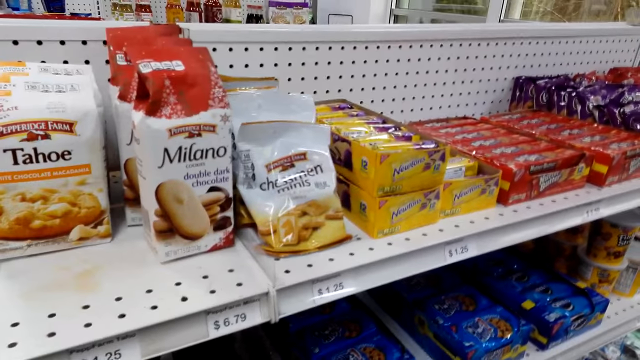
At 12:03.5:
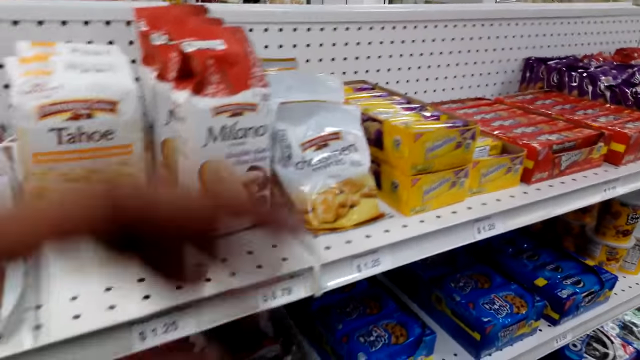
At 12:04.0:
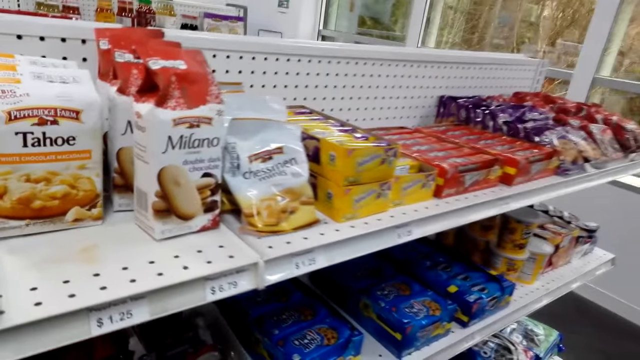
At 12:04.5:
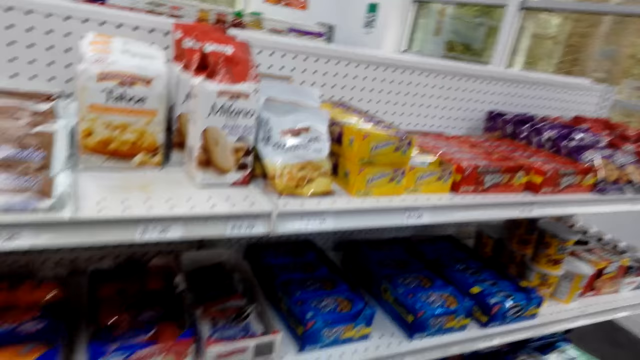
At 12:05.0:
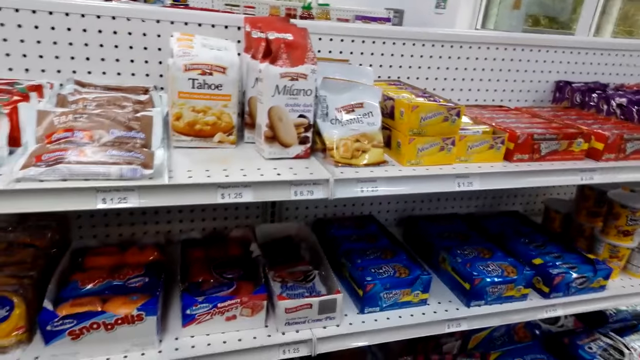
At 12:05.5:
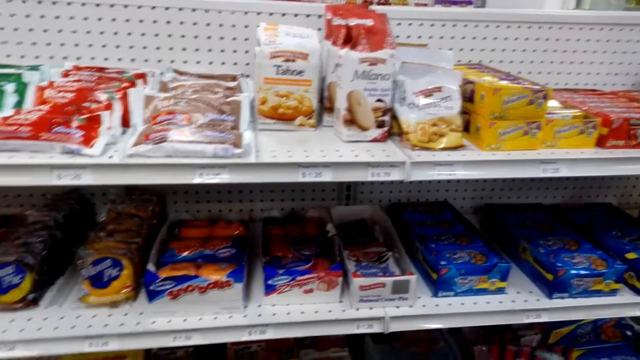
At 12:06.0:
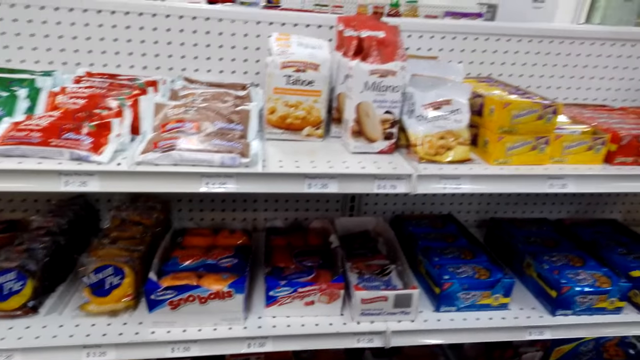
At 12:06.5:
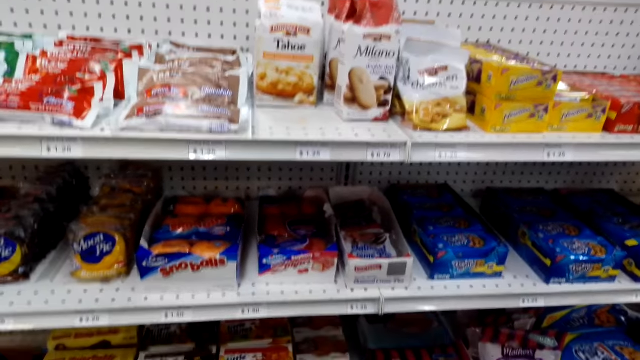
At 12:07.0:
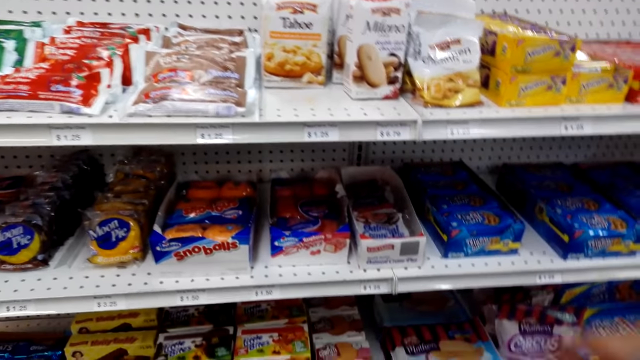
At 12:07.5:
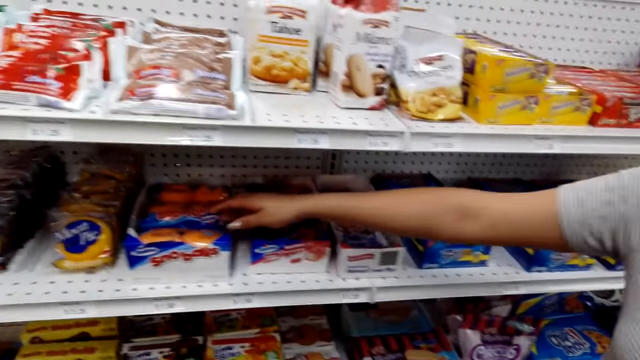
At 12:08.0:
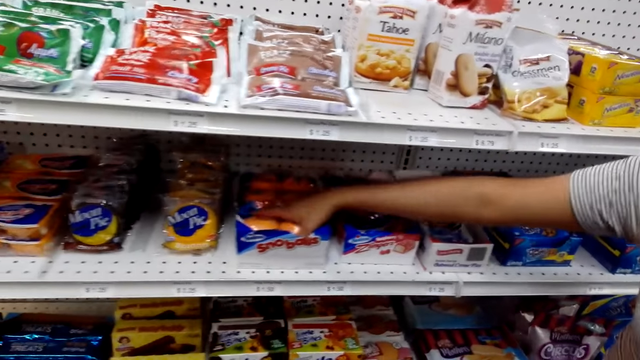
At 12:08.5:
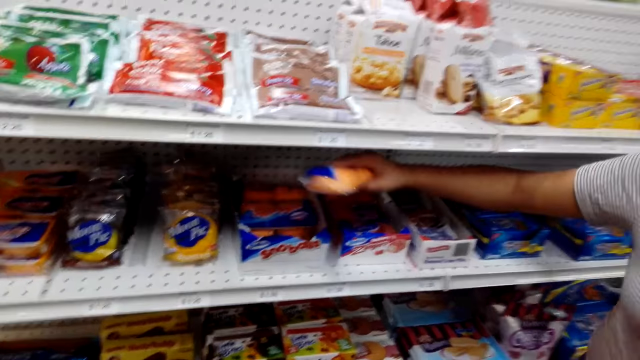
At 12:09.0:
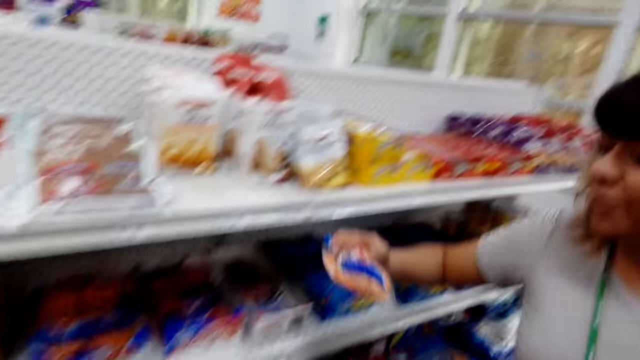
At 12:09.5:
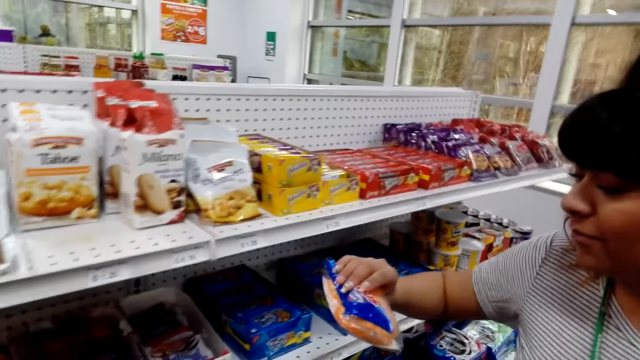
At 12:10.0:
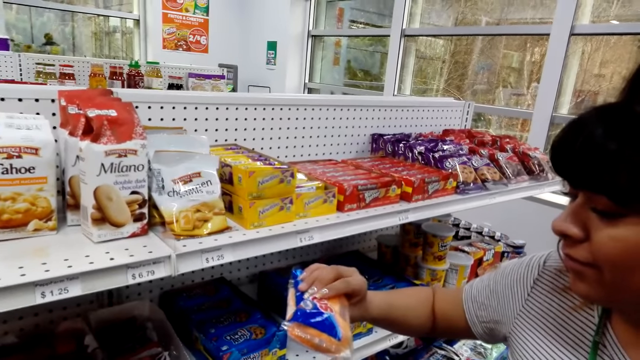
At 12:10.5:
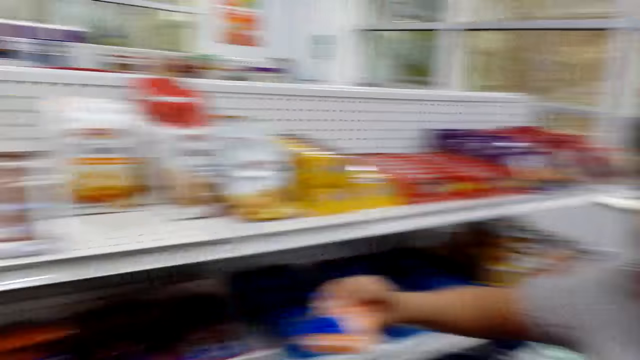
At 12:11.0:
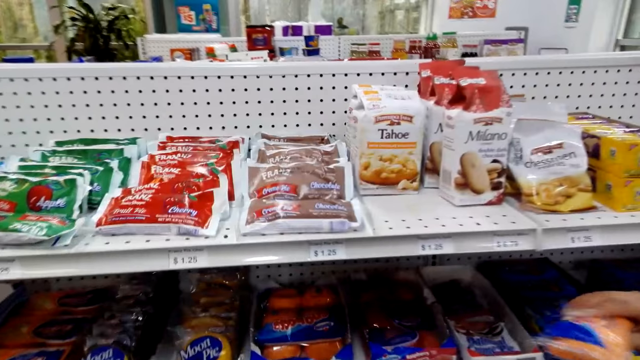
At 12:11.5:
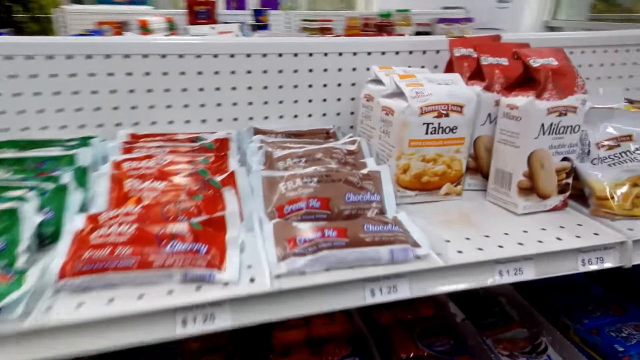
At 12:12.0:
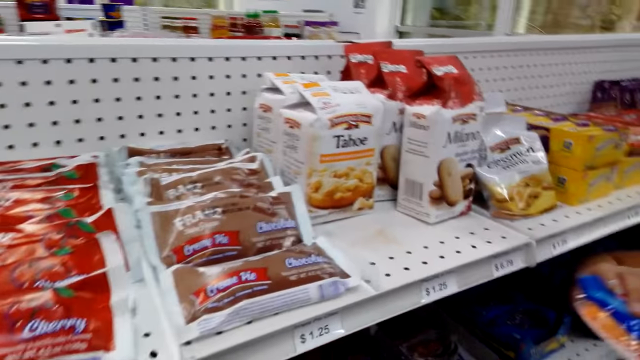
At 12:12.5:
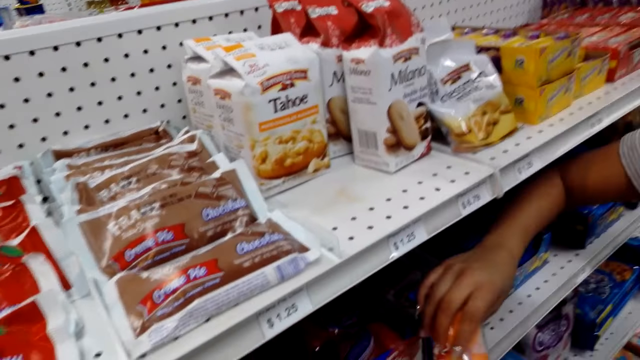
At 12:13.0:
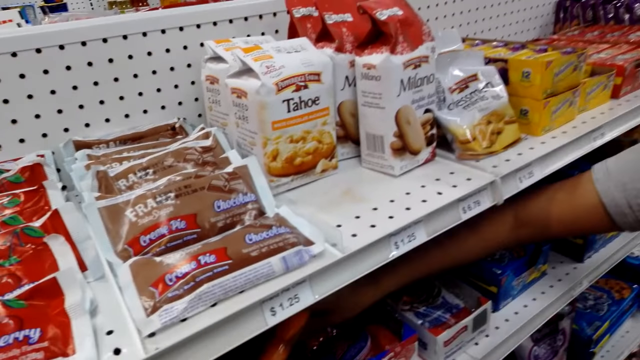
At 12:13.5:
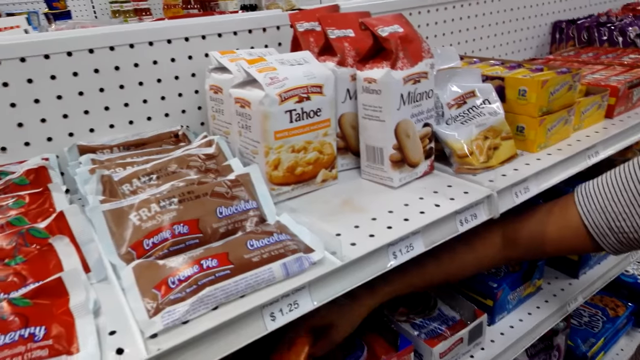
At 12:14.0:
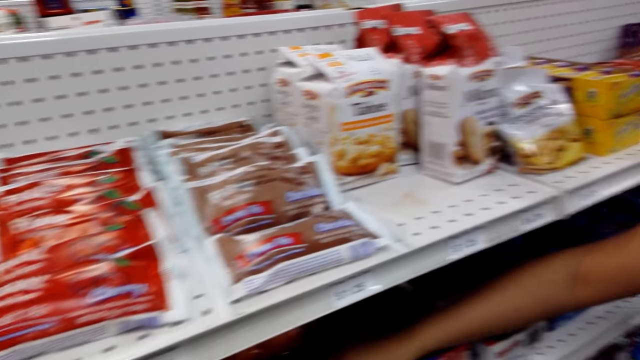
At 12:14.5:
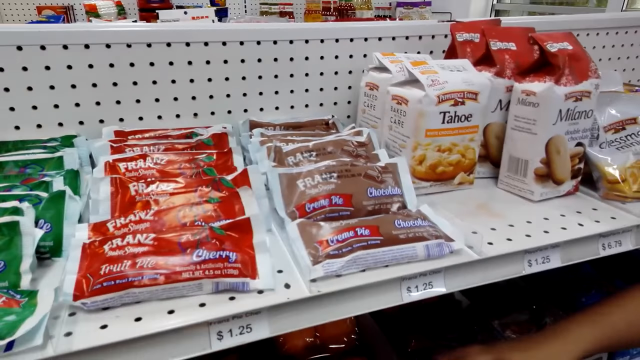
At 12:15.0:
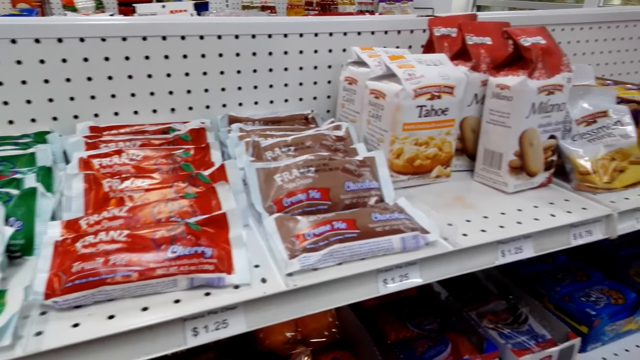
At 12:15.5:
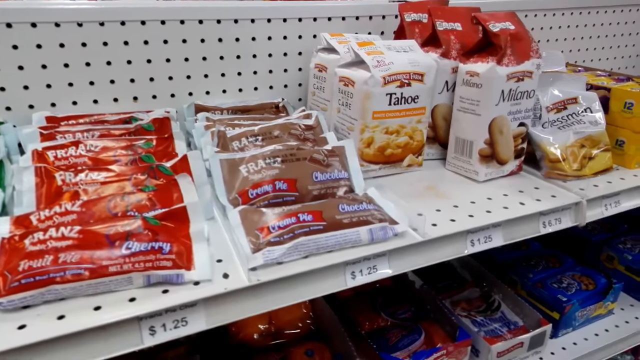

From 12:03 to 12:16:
The camera wearer adjusts the head camera. They look around. A person takes items, snacks, in the shelves. The person looks at the packet. The camera wearer looks around. The person returns back the snack to the display. The camera wearer puts back the packet in the shelf.

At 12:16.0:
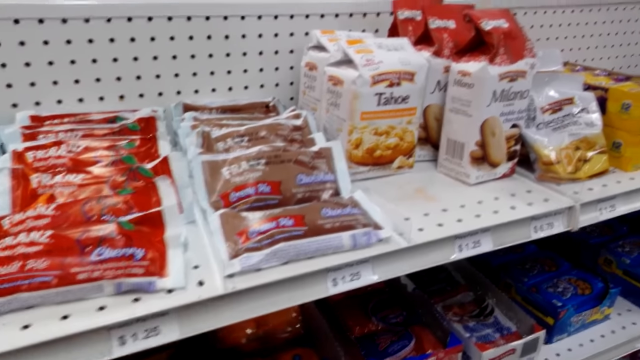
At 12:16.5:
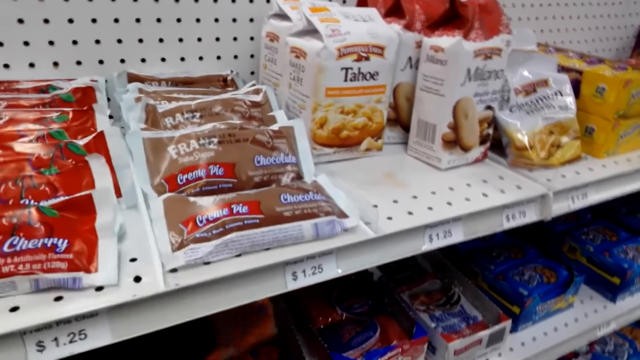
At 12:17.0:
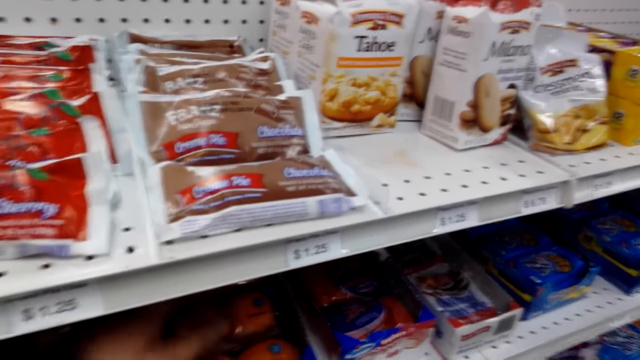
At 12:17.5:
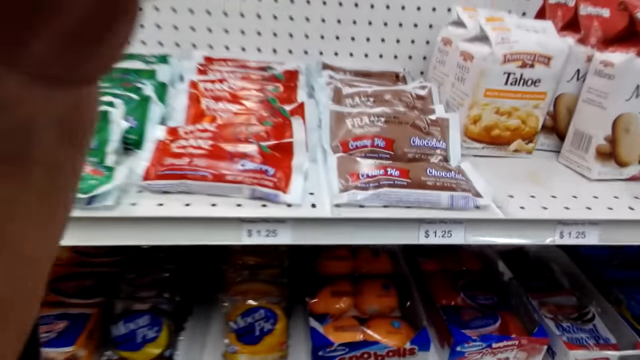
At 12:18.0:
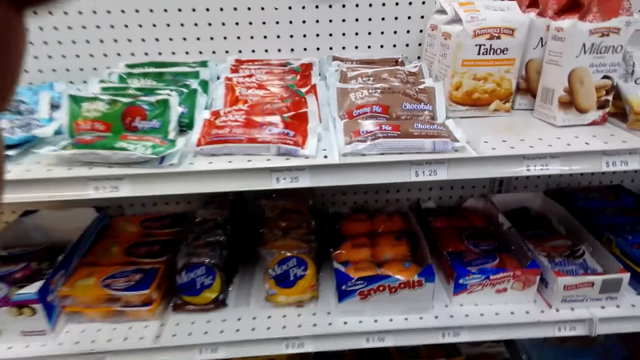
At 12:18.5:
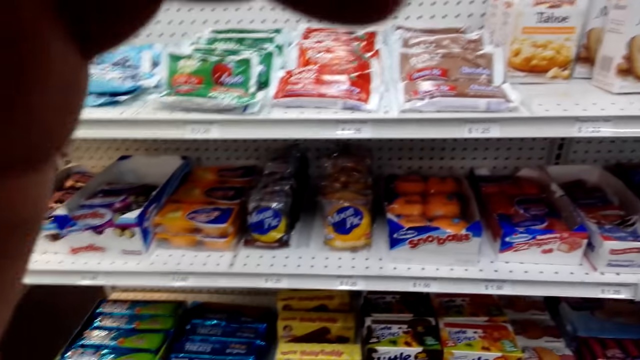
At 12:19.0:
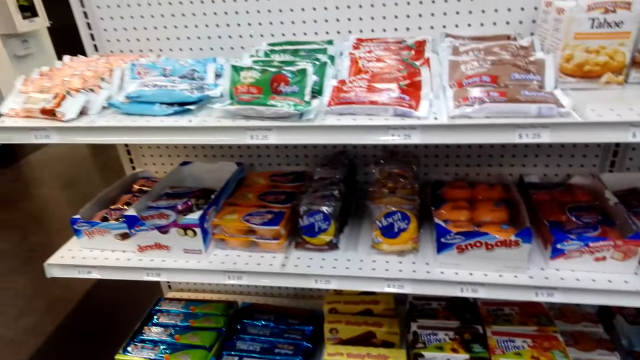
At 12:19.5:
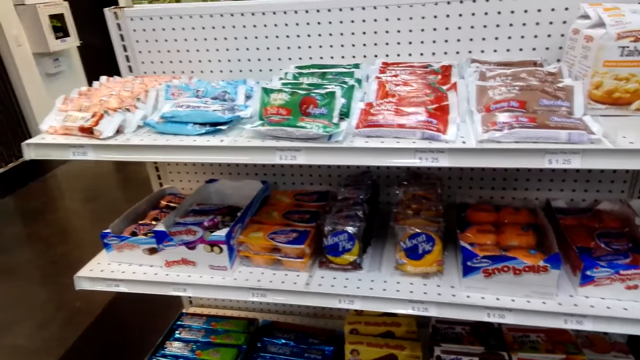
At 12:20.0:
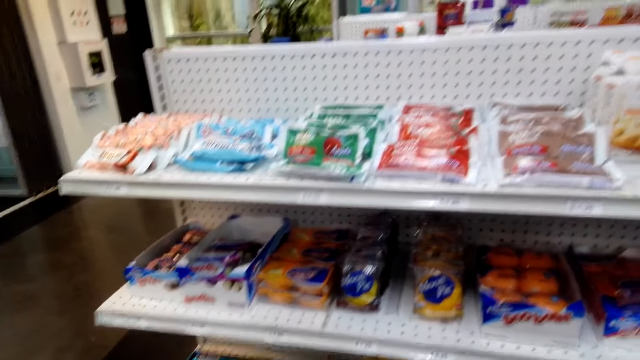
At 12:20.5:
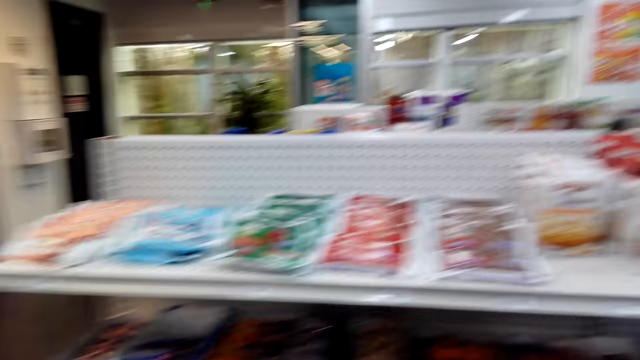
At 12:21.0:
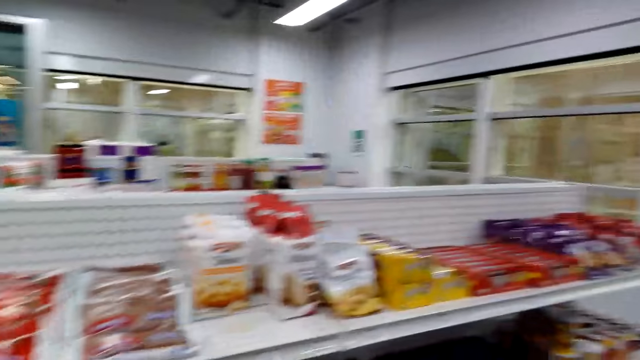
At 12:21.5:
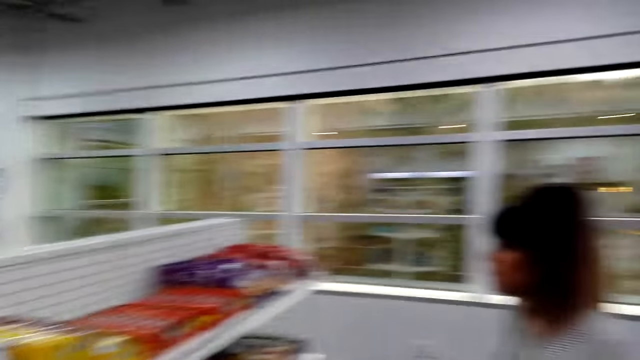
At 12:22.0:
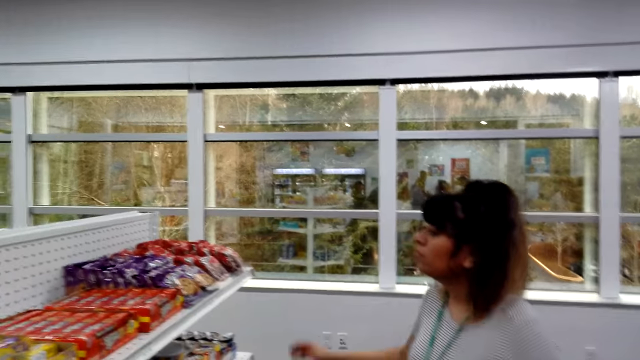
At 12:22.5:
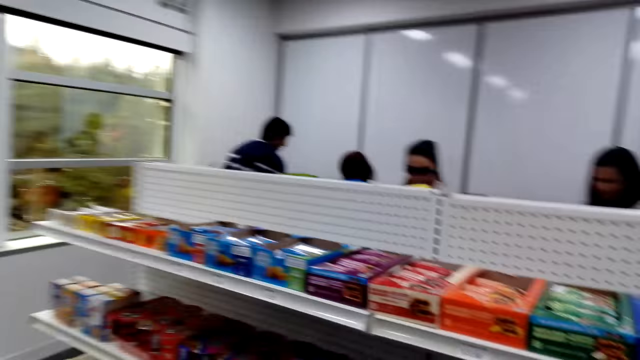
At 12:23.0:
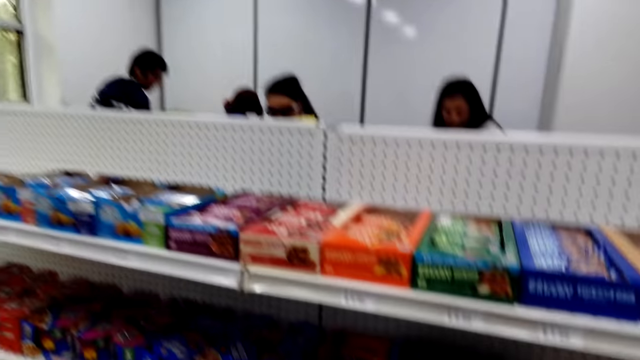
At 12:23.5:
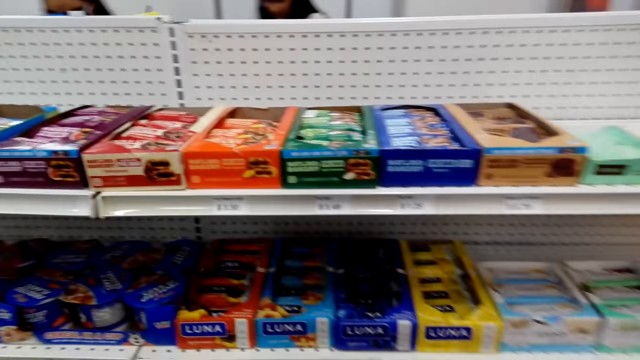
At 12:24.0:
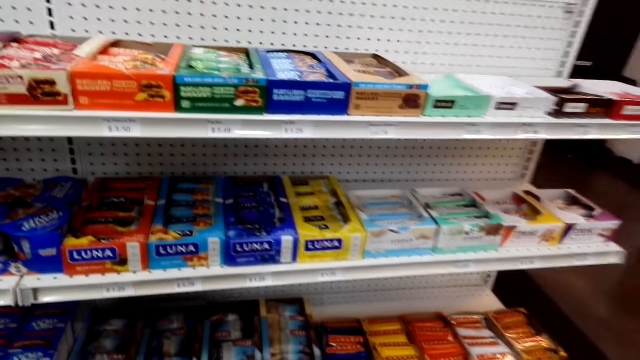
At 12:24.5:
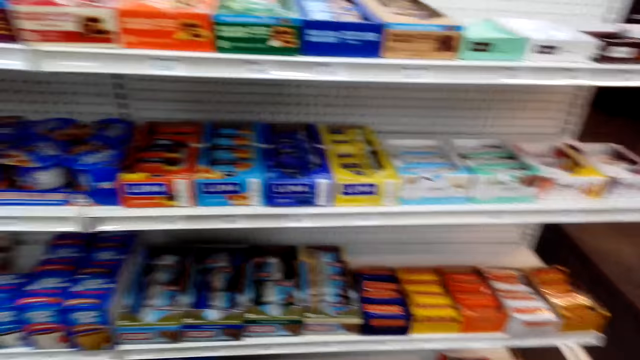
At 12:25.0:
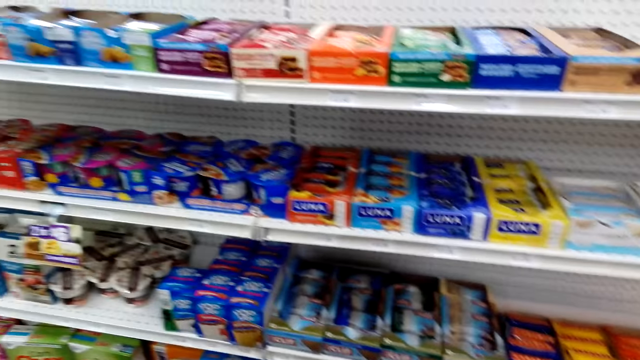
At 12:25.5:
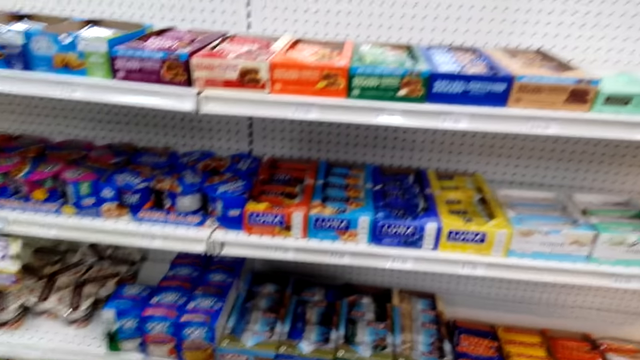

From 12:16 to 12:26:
The camera wearer looks around. They adjust the head camera. They look around.
